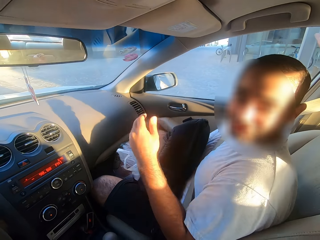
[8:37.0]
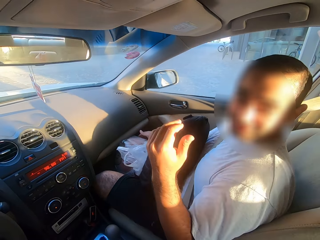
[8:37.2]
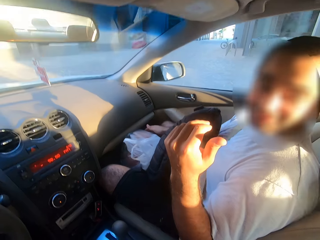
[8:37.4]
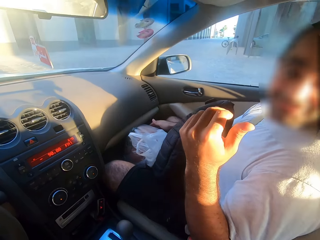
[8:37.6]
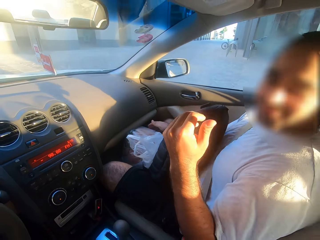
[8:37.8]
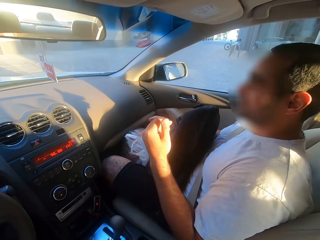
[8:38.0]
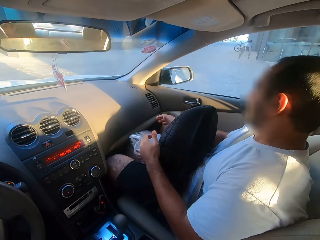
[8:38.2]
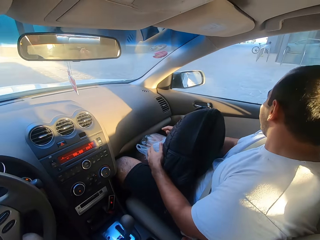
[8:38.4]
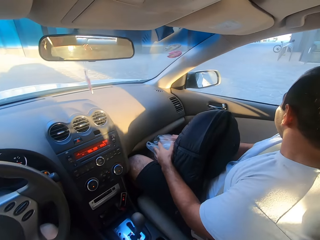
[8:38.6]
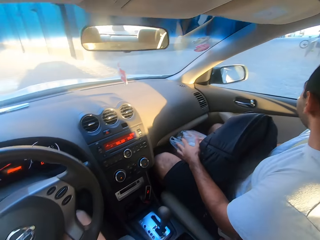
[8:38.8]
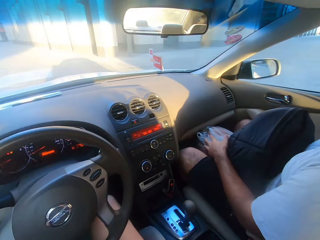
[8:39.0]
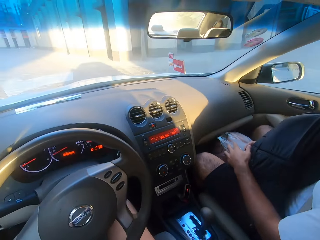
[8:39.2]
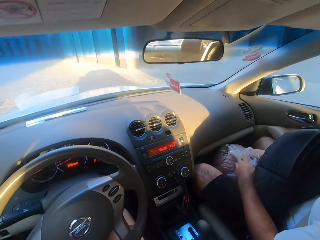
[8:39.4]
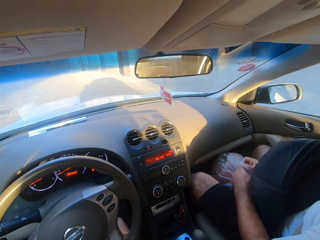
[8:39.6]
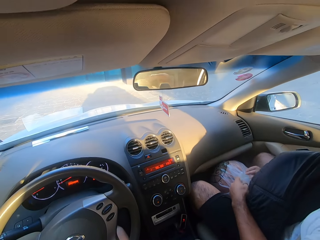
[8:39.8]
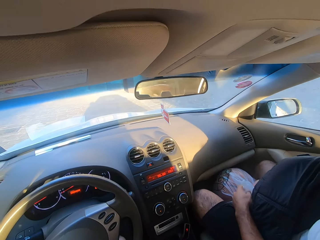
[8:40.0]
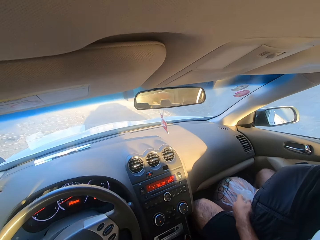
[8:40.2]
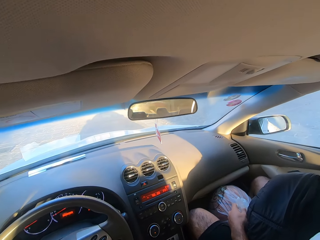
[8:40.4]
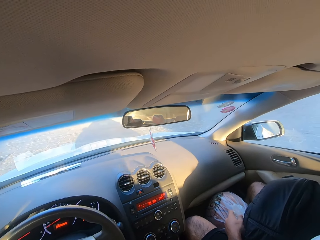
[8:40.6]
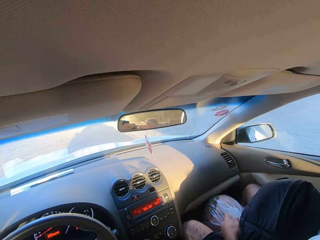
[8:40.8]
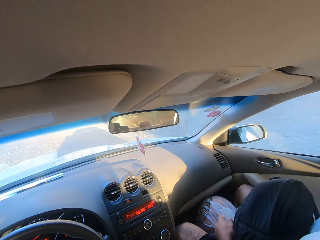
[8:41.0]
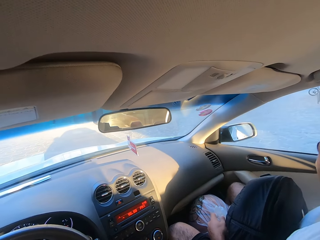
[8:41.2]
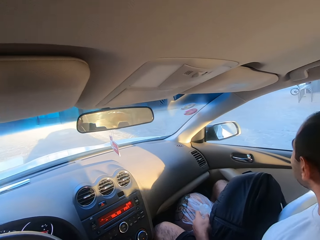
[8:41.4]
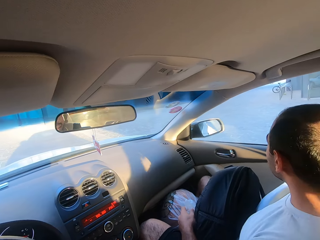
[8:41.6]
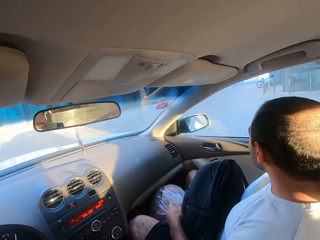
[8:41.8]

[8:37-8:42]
The camera wearer interacts with a man.

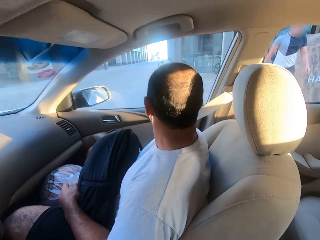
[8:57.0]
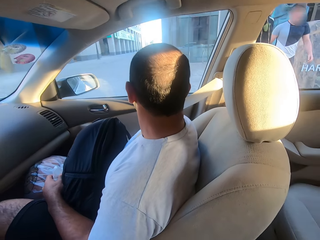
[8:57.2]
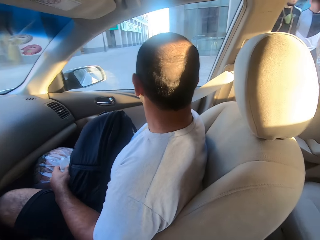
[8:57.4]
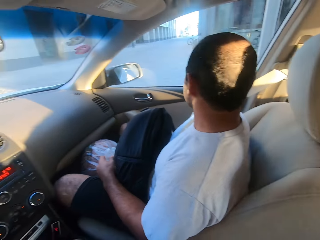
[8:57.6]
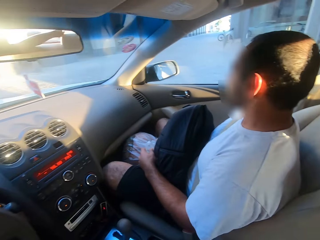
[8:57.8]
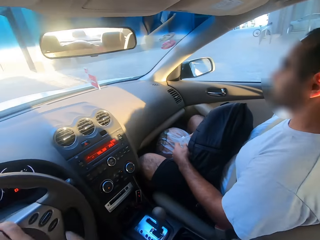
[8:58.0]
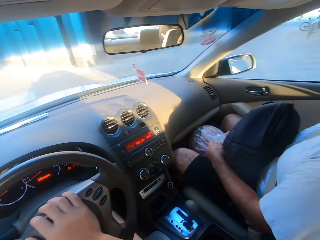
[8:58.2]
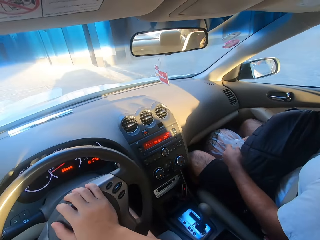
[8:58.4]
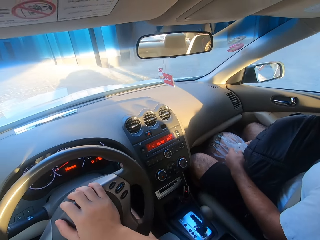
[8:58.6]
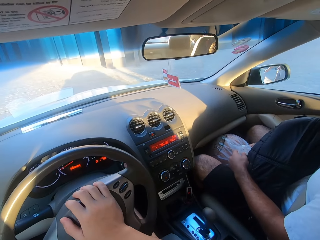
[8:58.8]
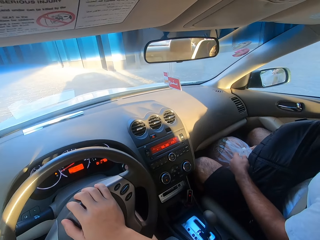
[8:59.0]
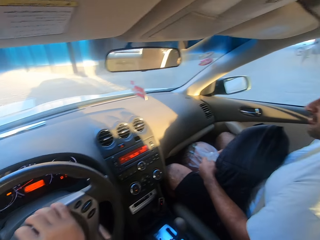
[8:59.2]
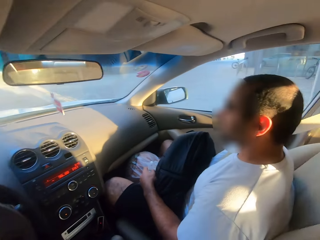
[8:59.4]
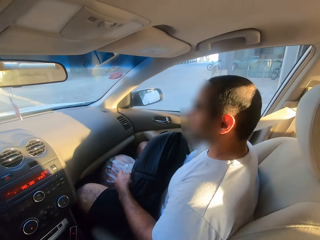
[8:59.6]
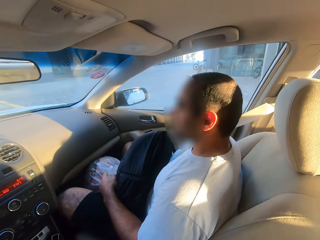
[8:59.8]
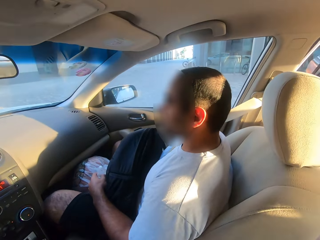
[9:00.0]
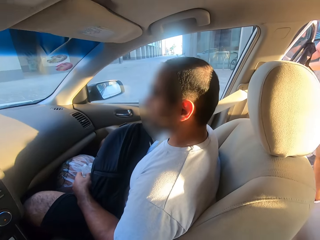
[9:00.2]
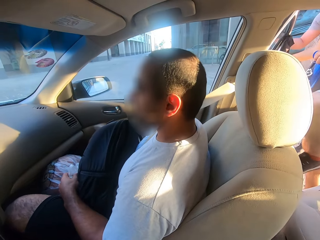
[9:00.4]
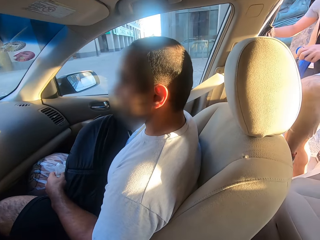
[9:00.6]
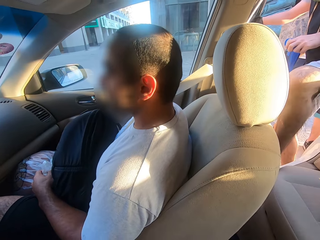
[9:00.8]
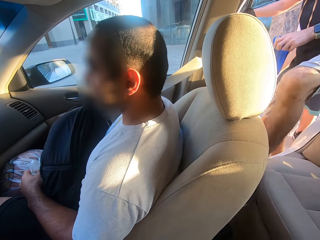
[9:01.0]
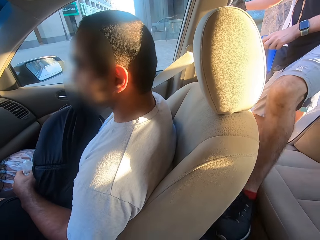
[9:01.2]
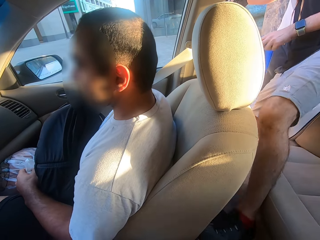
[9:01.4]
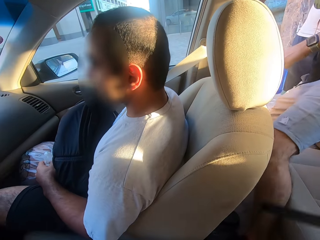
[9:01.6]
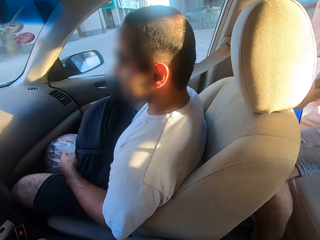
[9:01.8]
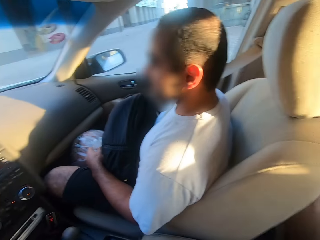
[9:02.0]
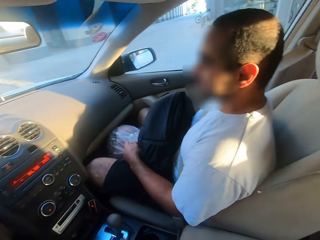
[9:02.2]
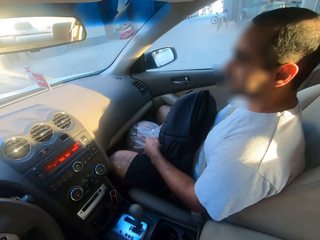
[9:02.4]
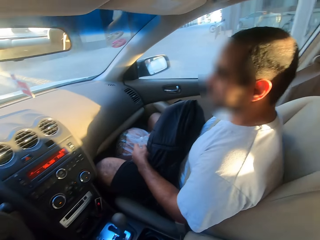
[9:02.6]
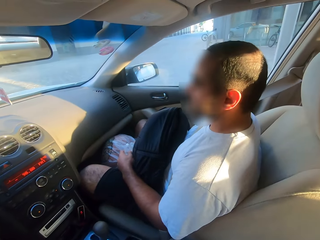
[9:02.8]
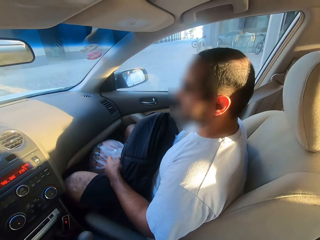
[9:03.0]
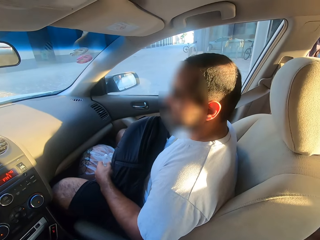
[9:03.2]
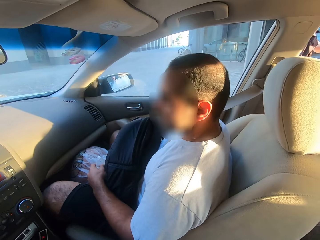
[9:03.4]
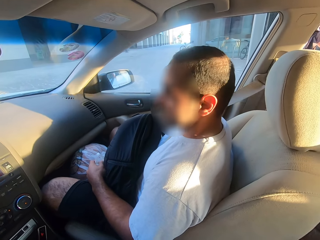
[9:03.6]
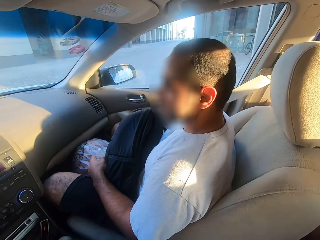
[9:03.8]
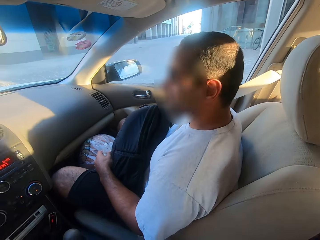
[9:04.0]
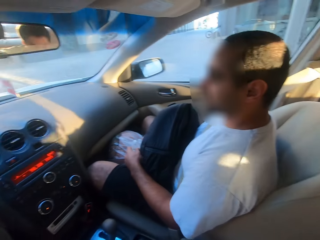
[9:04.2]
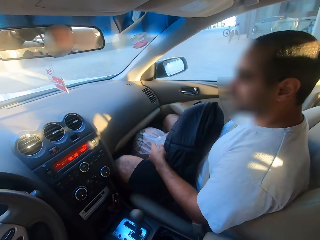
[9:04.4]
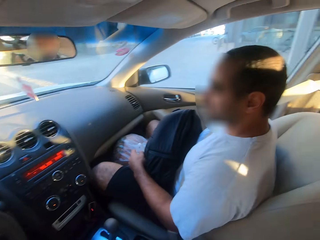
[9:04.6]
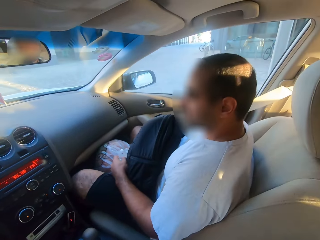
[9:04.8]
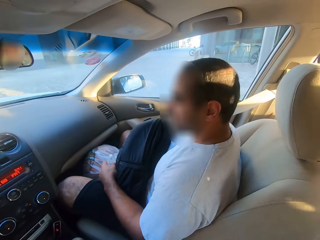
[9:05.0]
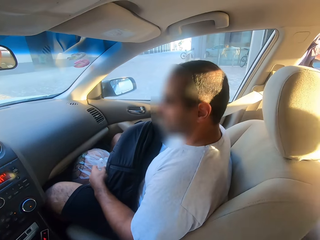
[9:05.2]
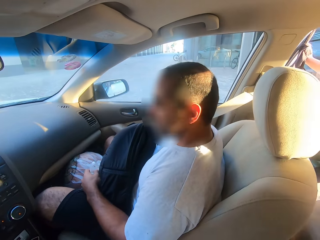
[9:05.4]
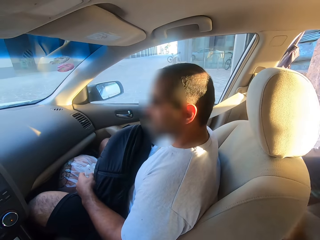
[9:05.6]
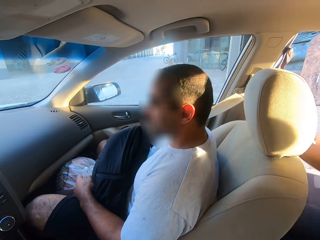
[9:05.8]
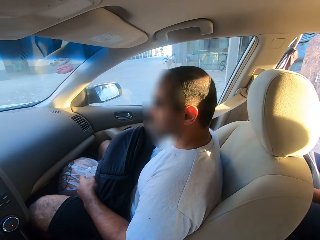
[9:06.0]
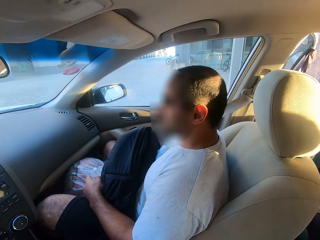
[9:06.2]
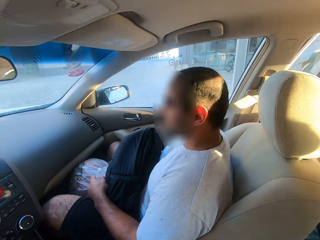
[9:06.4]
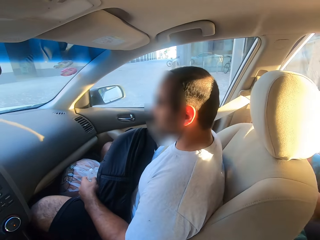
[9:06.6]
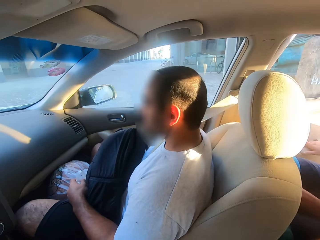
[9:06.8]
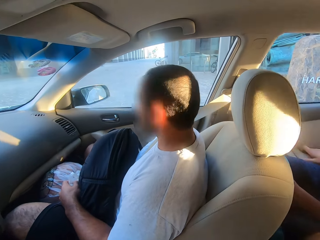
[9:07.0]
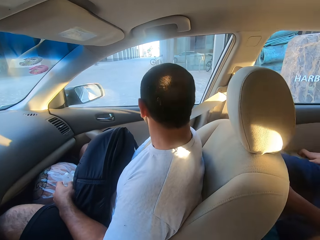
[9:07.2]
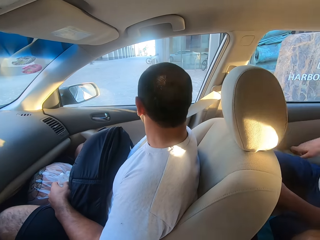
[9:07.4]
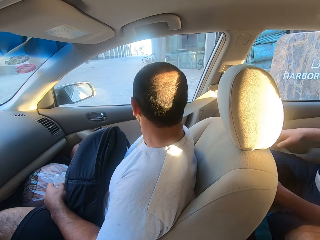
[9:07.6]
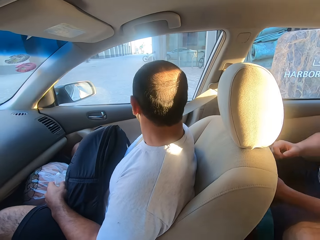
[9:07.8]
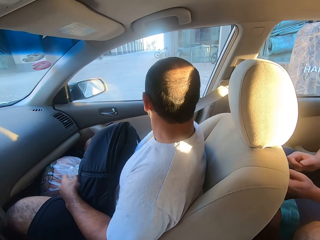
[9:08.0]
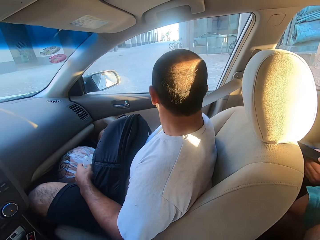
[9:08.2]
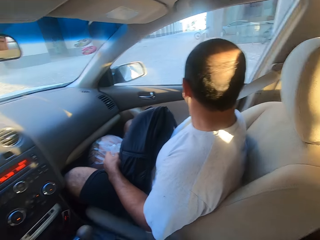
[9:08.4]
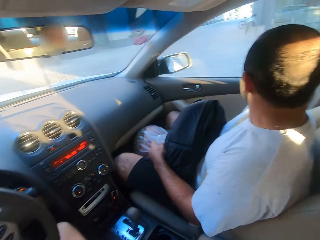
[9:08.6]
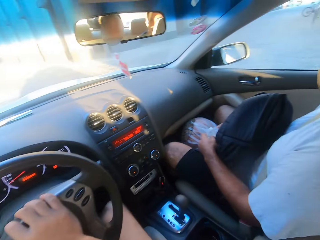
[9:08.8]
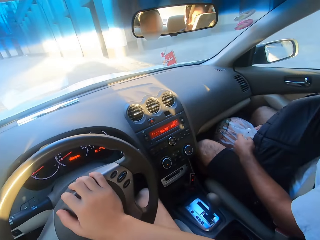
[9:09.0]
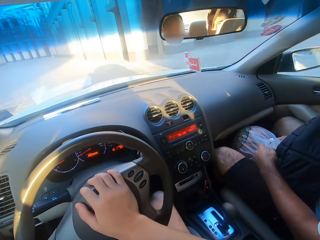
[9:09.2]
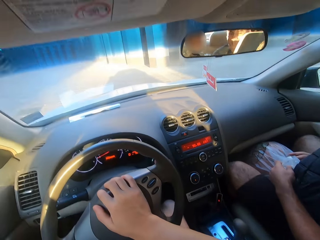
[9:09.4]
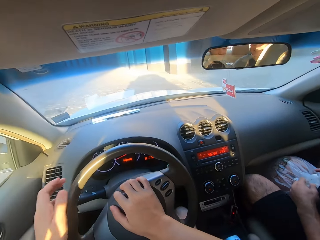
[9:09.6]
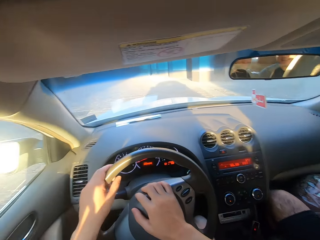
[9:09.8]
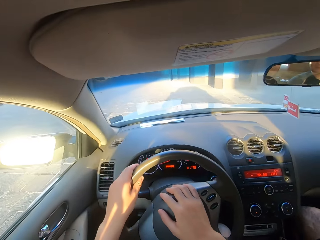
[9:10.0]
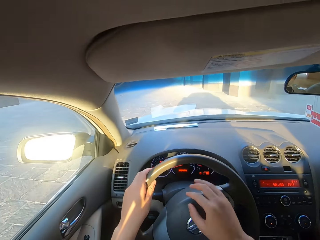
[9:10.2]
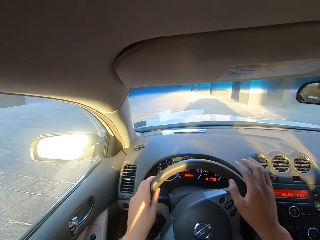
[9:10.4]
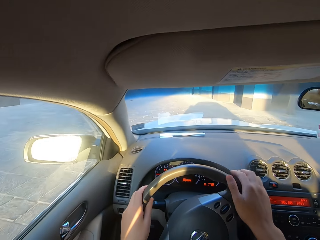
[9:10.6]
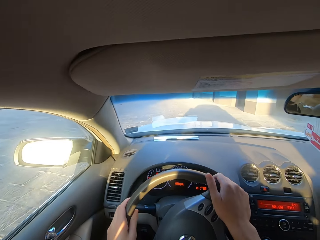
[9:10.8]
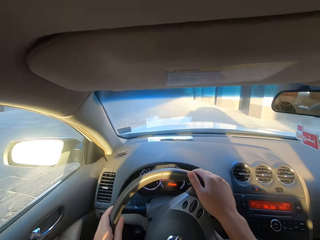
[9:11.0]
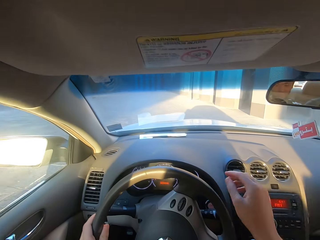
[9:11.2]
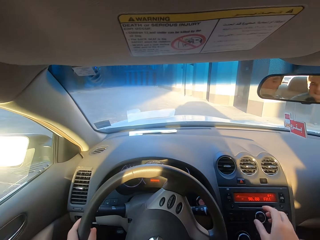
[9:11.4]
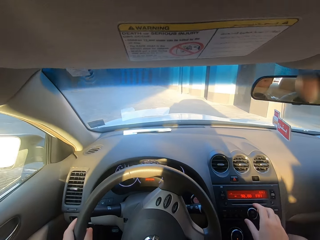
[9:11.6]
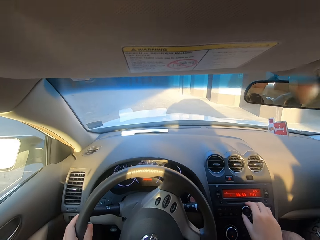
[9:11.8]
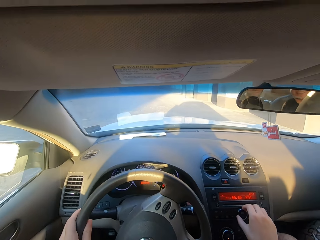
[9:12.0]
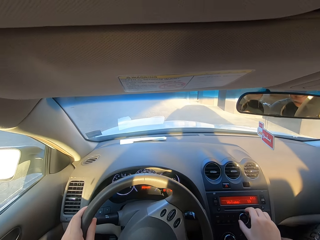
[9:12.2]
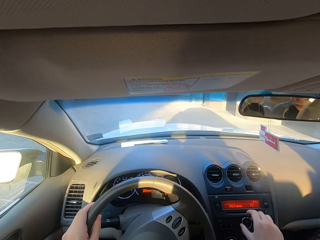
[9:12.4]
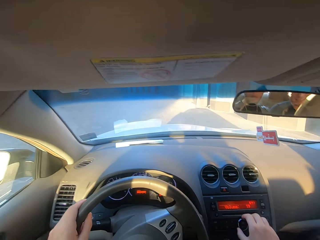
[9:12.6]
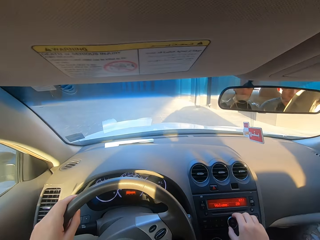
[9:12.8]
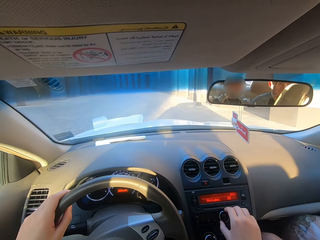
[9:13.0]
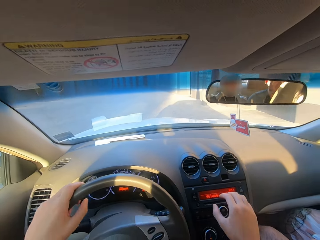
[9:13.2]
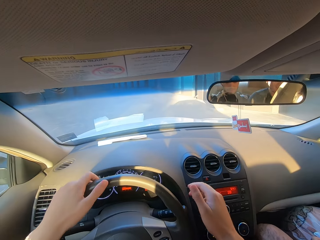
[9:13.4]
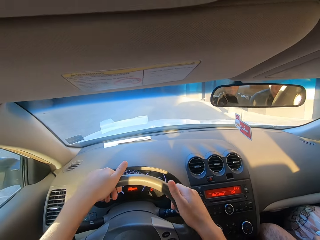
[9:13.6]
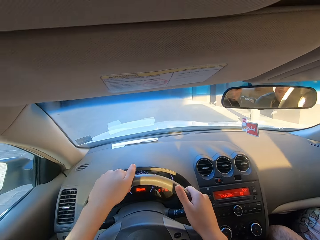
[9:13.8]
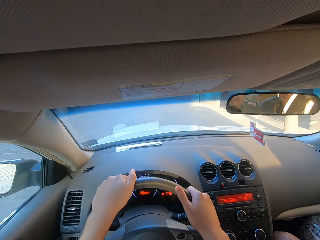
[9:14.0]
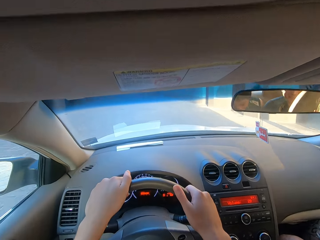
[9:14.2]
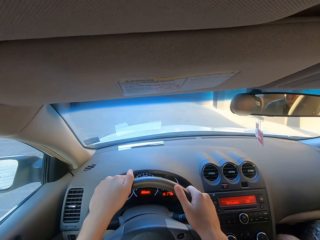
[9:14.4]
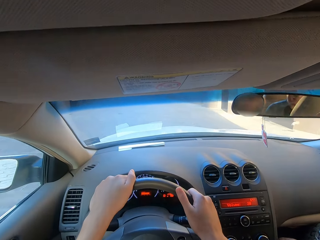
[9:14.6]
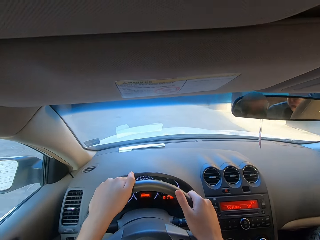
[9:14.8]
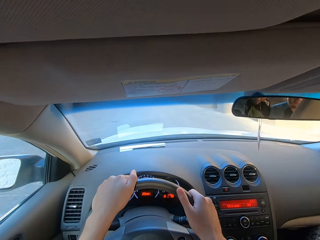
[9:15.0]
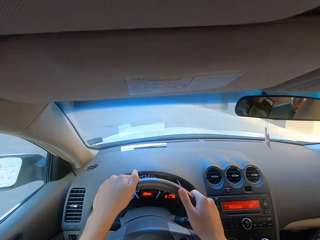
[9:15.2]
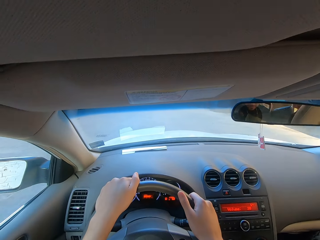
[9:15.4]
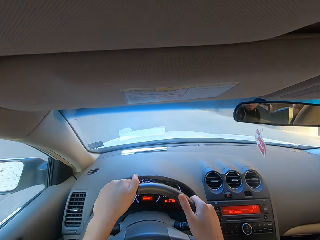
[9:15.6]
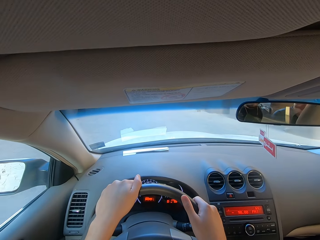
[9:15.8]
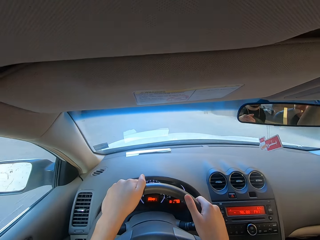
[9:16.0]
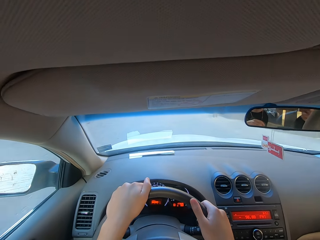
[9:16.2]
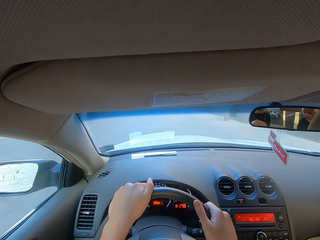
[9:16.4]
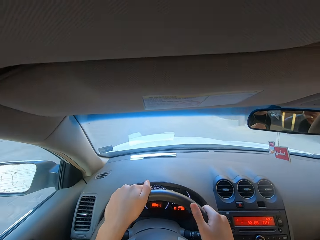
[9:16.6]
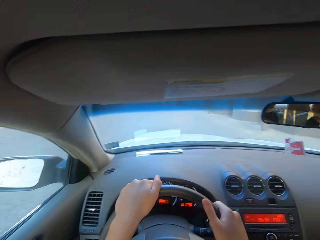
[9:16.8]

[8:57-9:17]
The camera wearer looks around. A man enters the car. Another man enters the car and closes the car door. The camera wearer drives the car. They up the volume of the stereo.
